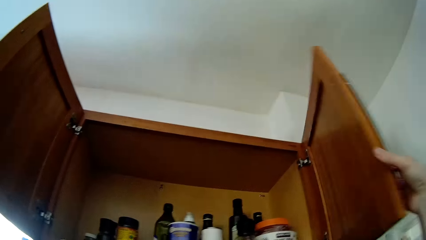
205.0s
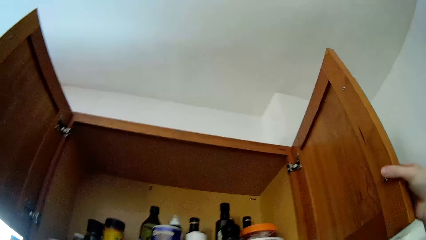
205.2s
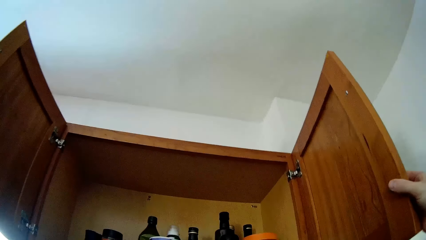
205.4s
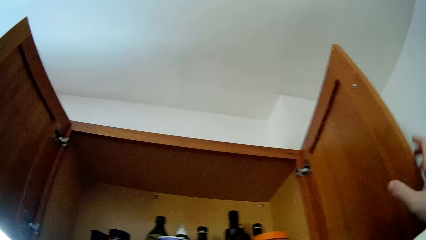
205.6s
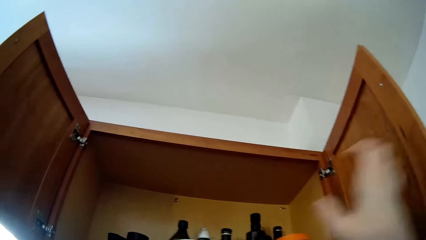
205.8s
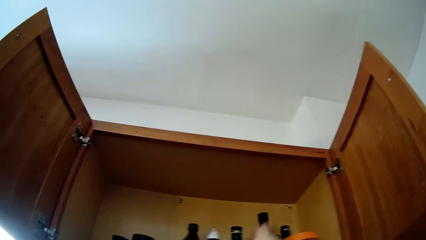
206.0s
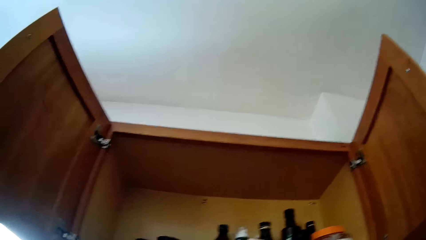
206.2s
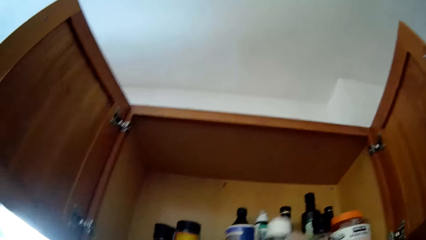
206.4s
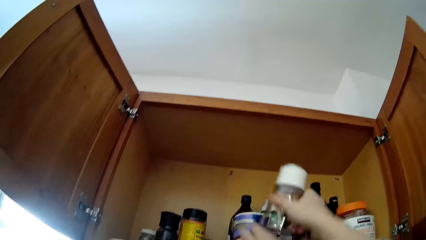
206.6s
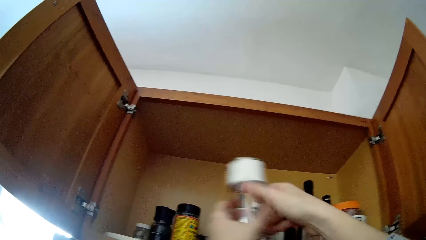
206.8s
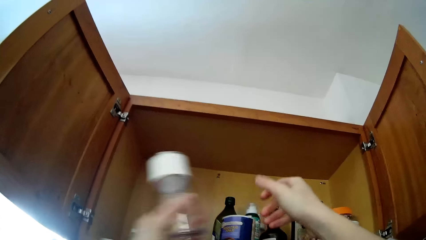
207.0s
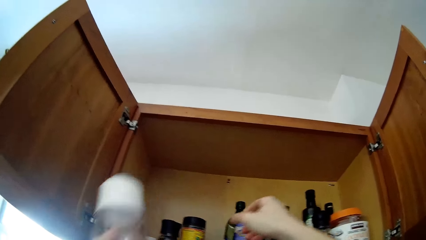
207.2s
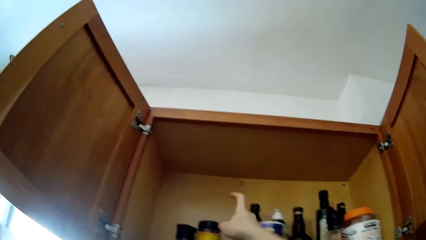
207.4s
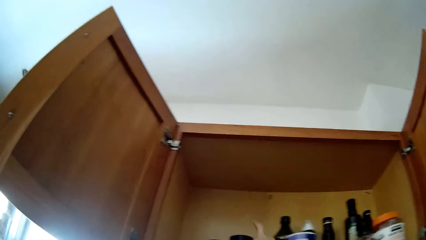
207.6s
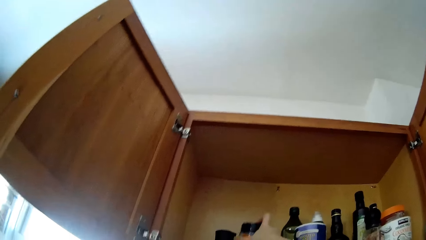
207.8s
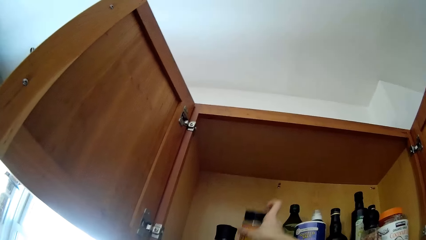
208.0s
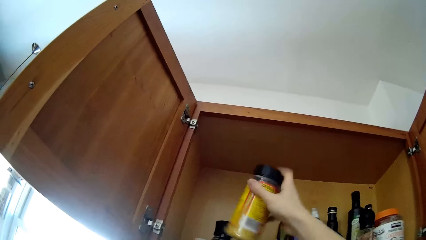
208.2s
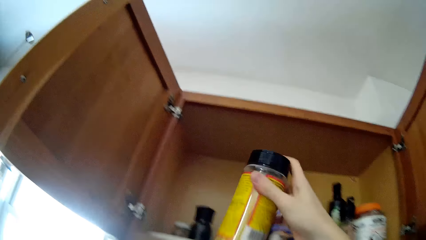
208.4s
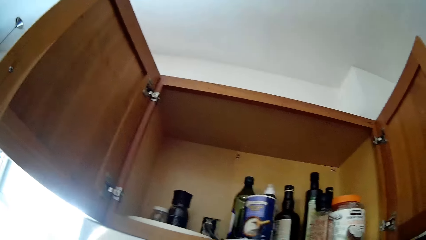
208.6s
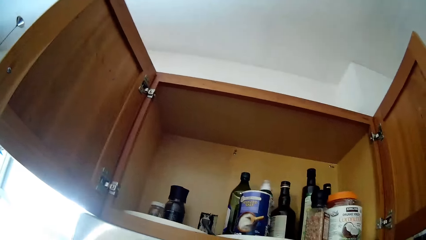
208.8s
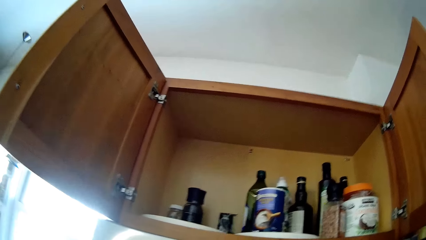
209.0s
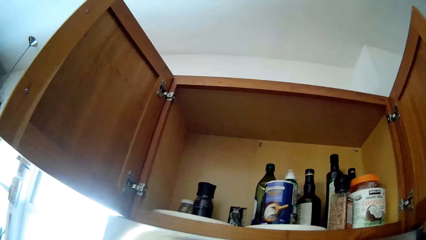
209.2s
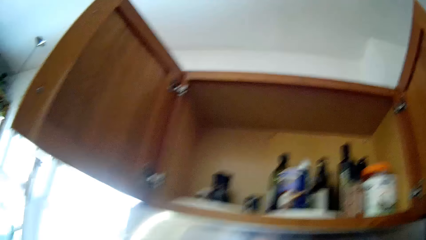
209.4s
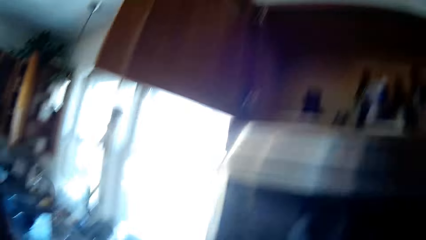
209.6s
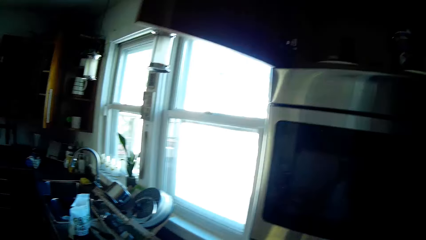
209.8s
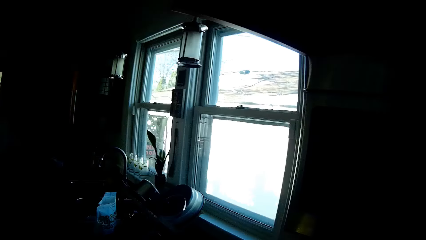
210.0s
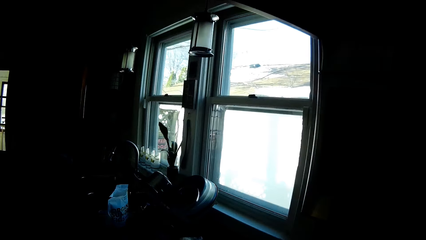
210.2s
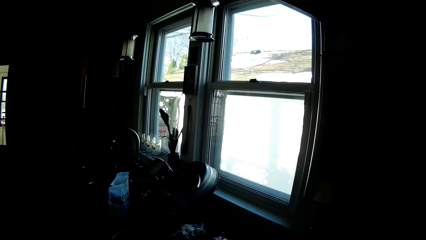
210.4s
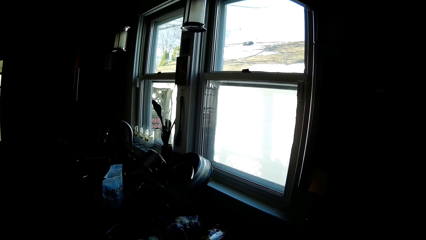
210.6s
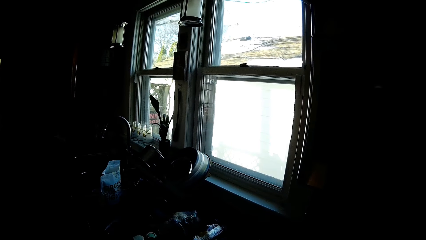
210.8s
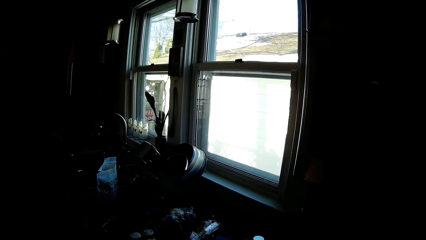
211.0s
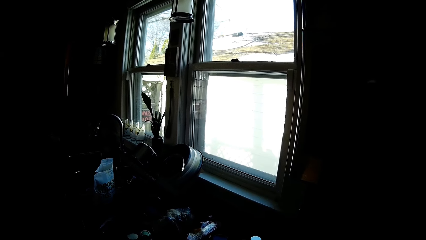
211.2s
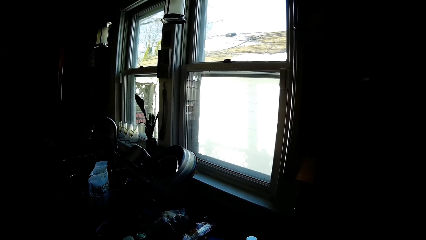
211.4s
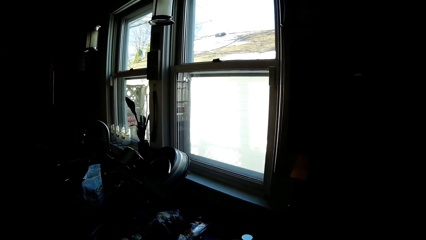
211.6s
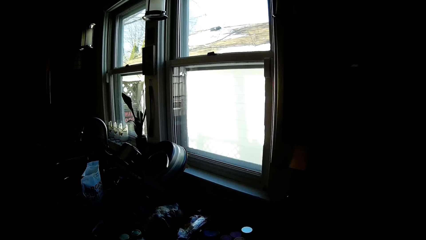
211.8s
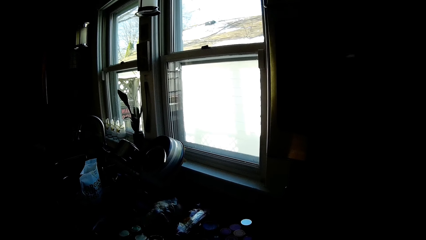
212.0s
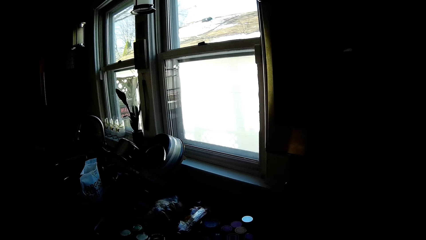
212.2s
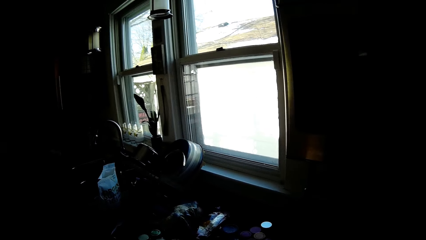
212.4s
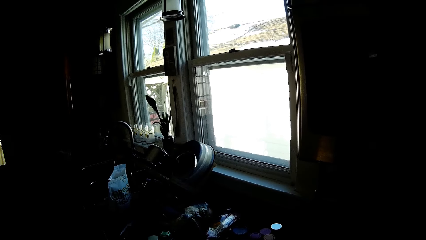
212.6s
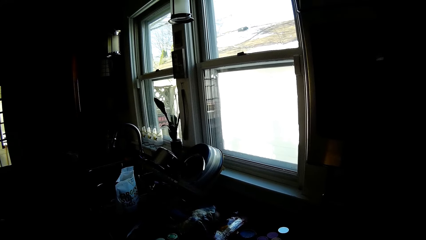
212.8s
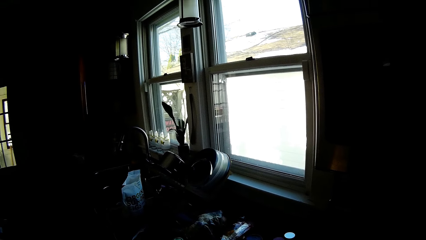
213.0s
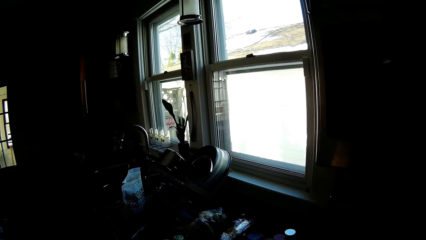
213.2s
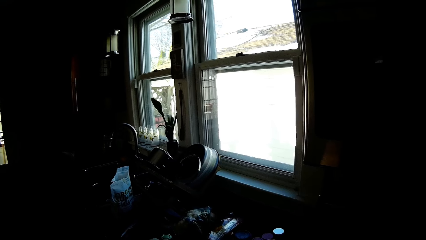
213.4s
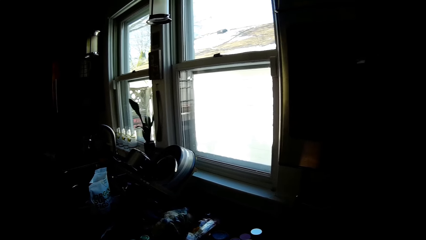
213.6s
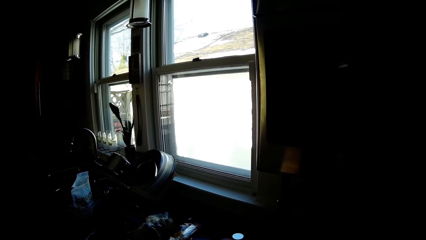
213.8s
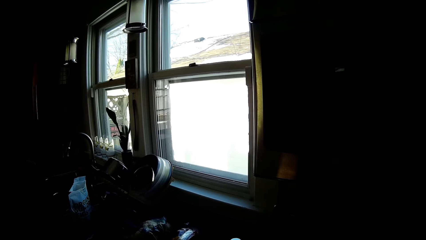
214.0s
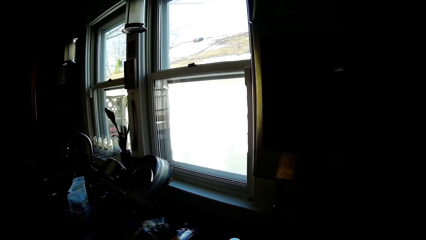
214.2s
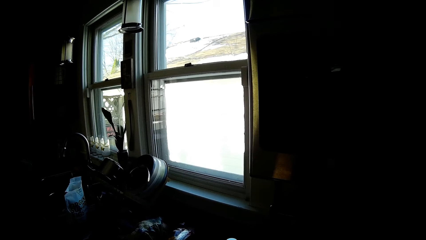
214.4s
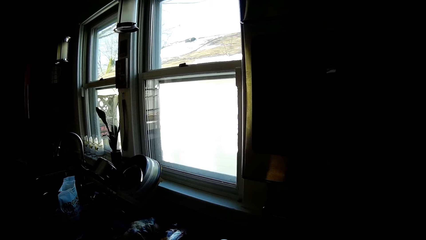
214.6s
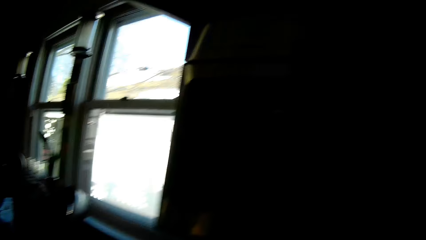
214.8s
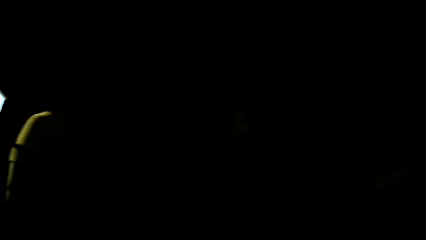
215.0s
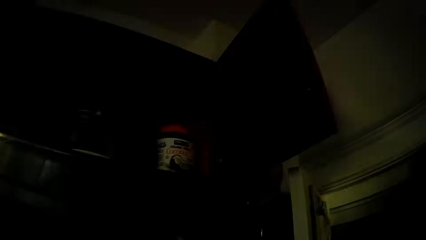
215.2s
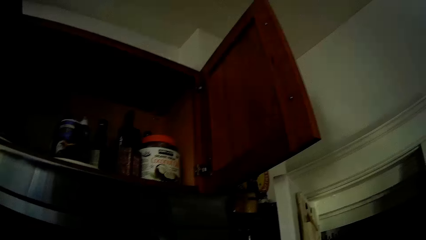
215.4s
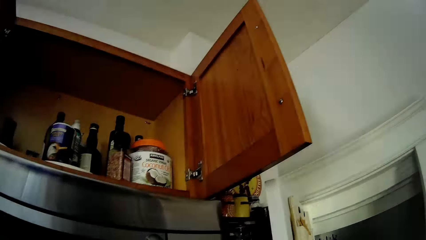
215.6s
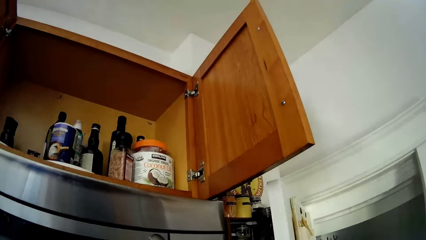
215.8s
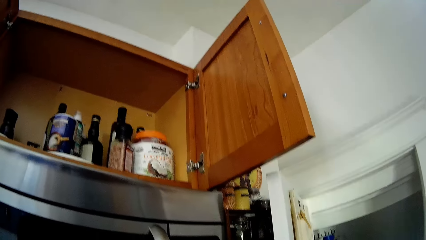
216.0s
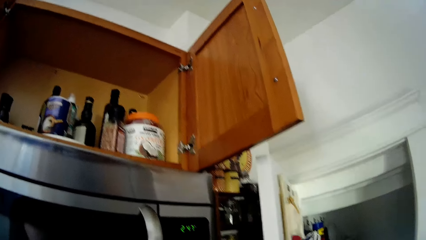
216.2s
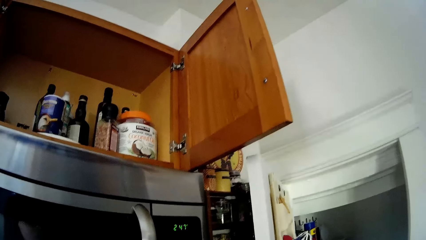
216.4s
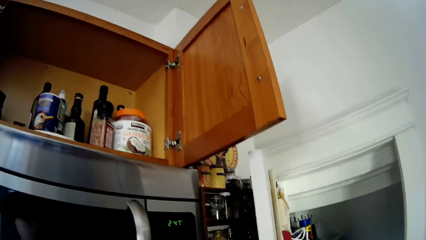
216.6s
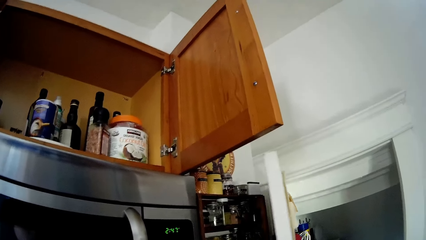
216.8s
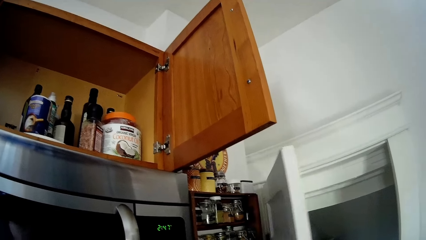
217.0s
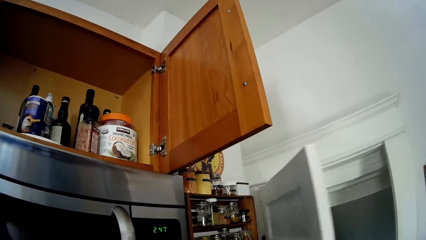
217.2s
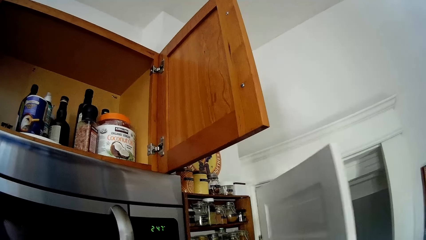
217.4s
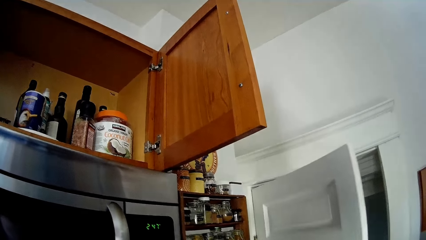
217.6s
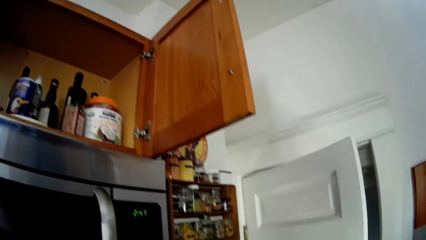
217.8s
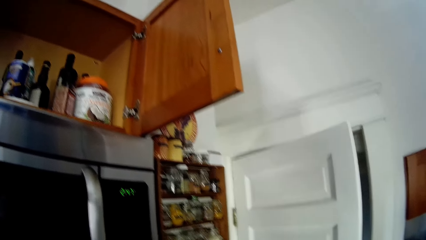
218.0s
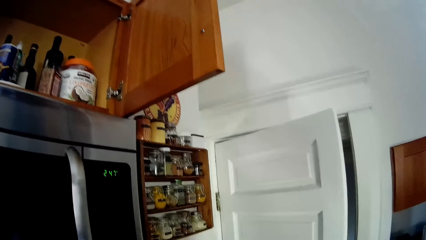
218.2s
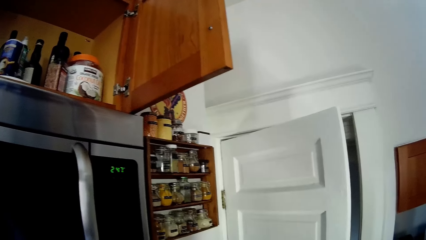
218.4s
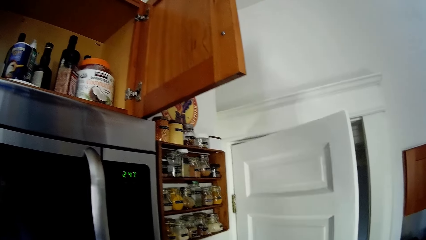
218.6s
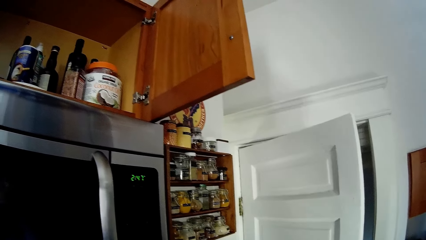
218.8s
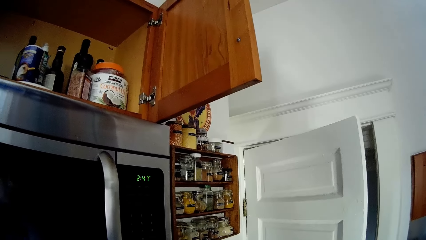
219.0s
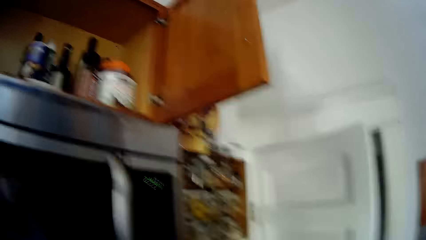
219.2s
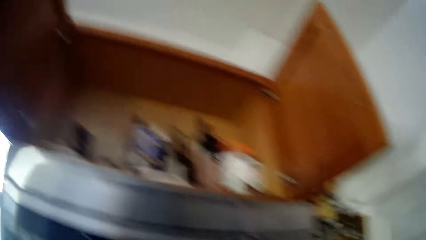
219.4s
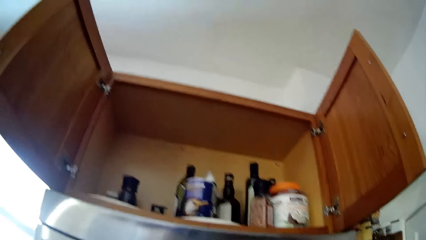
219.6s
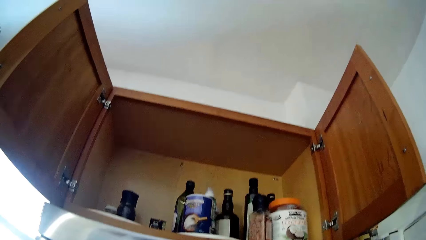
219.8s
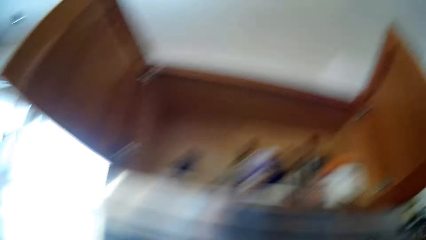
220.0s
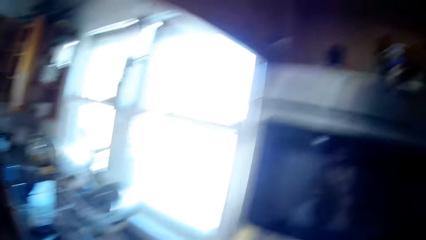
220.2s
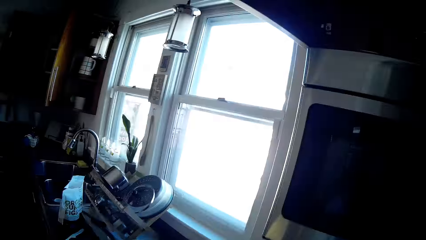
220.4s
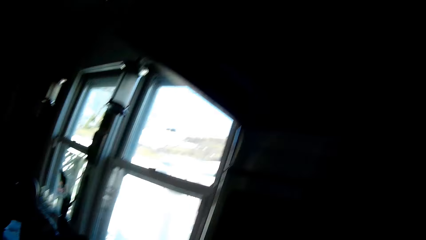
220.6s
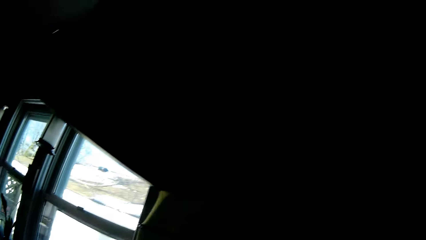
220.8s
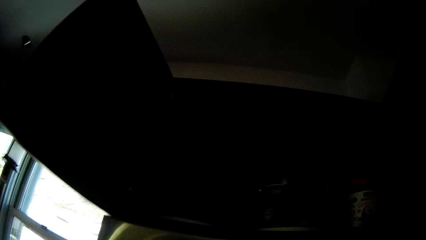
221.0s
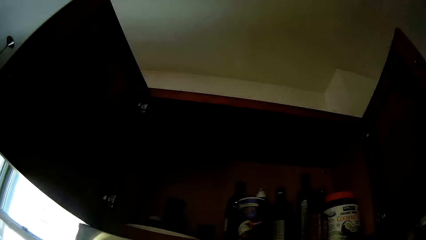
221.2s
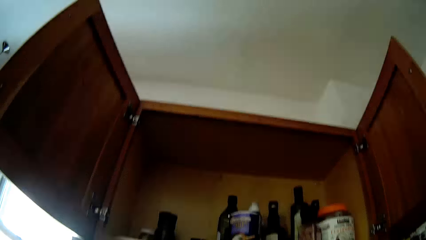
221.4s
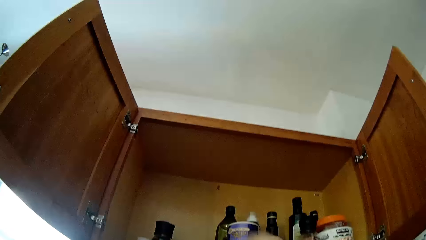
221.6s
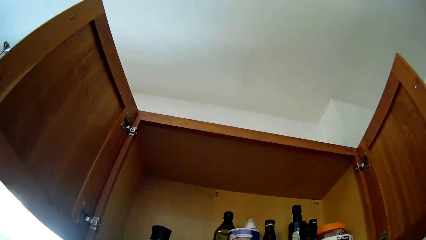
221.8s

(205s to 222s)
The camera wearer opens the other cabinet door with her right hand. She picks a bottle of curry from the cabinet with her right hand. She passes the bottle of curry from her right hand to her left hand. She picks the bottle of syrup on the tray in the cabinet with her right hand. A man talks with the camera wearer.
